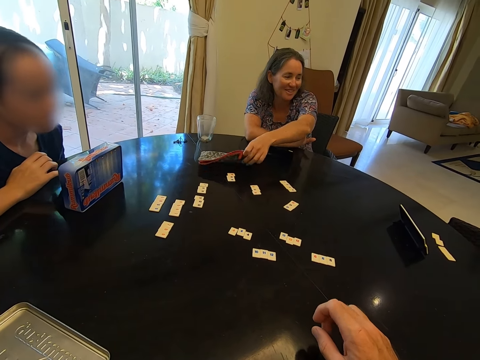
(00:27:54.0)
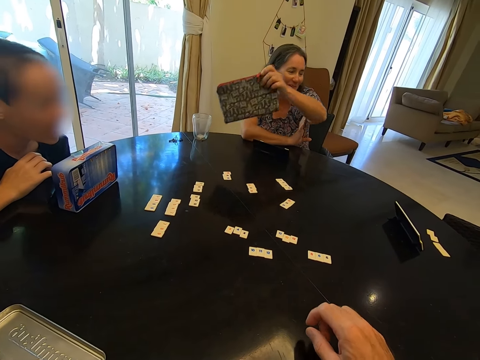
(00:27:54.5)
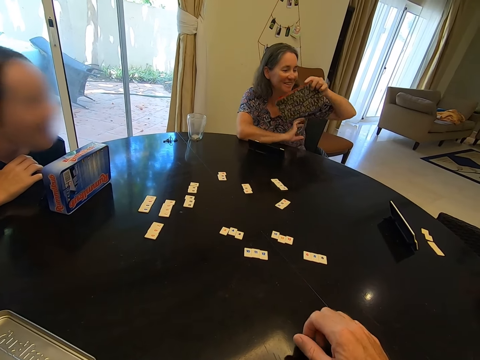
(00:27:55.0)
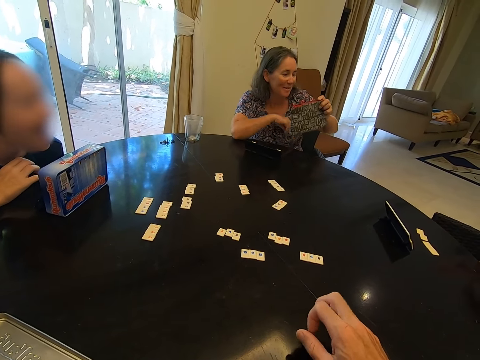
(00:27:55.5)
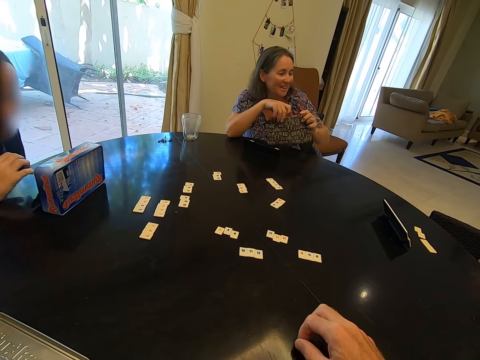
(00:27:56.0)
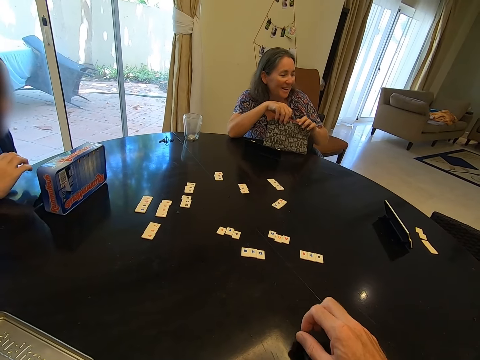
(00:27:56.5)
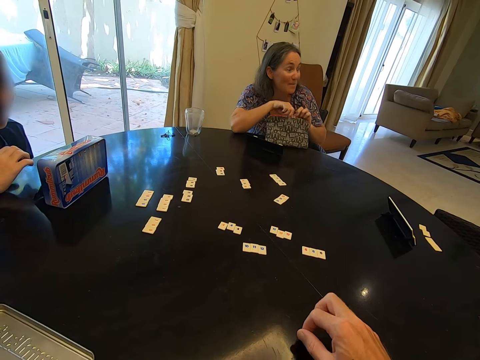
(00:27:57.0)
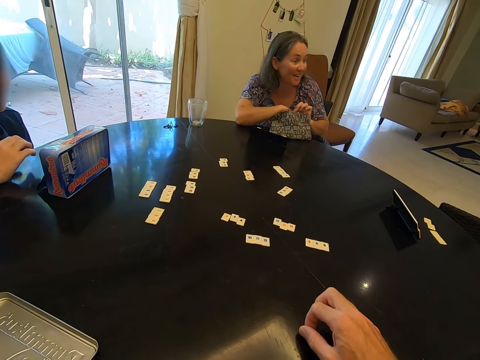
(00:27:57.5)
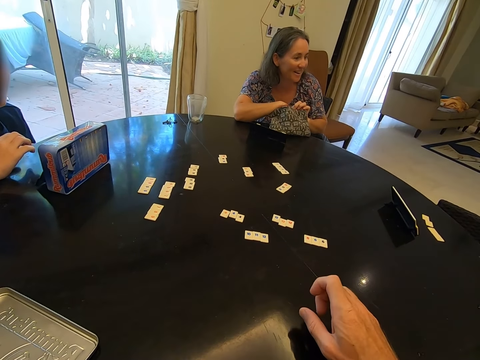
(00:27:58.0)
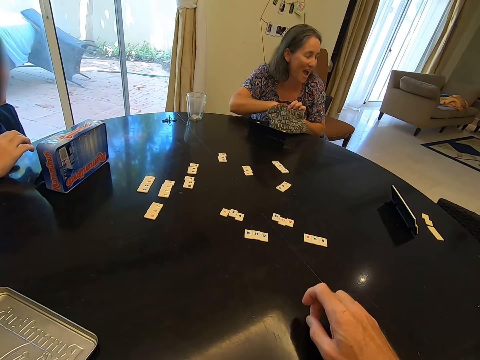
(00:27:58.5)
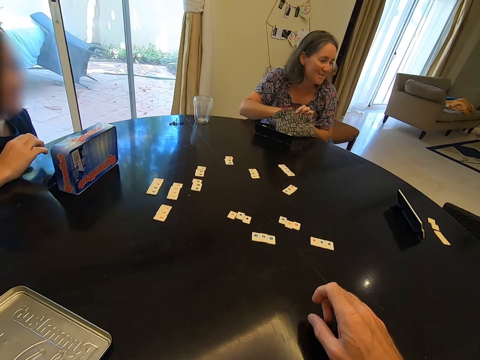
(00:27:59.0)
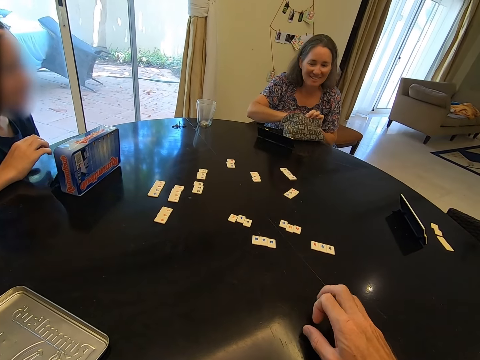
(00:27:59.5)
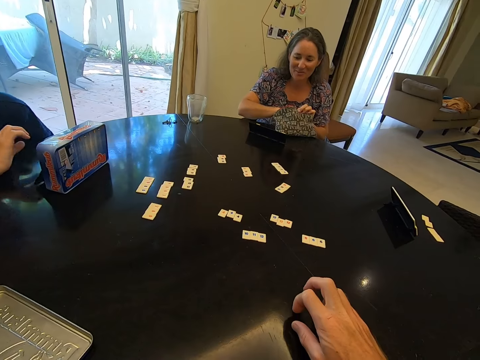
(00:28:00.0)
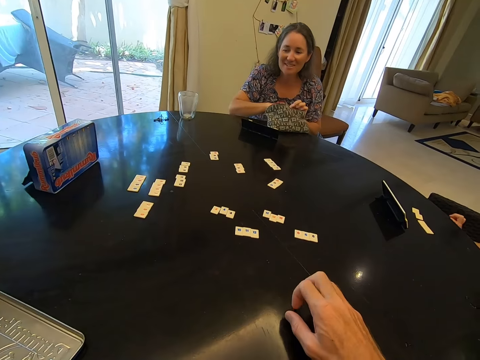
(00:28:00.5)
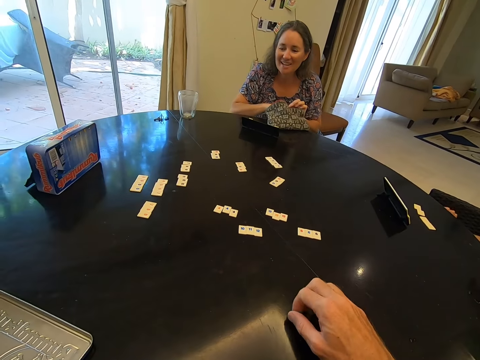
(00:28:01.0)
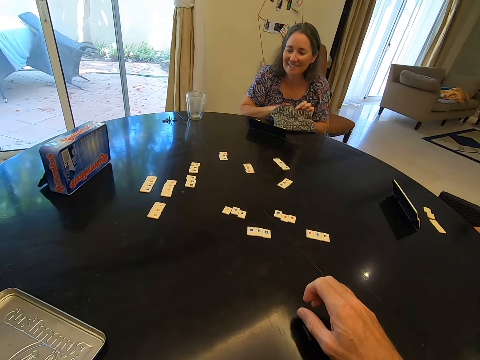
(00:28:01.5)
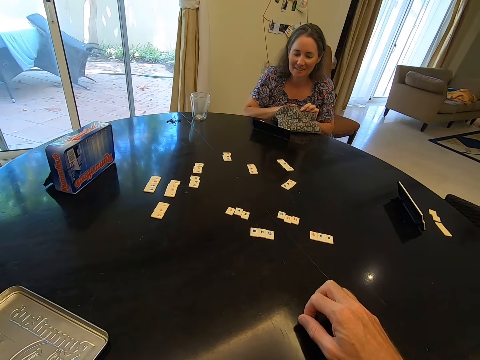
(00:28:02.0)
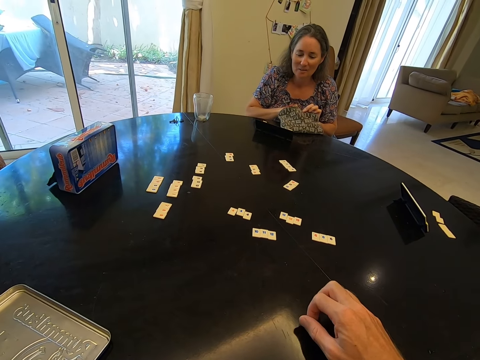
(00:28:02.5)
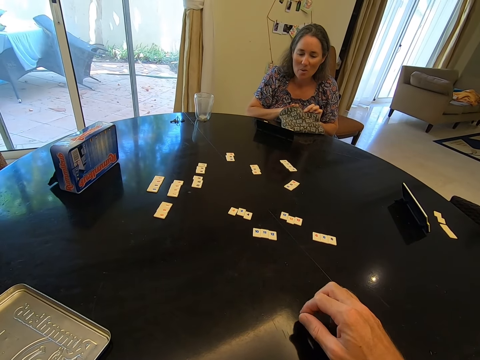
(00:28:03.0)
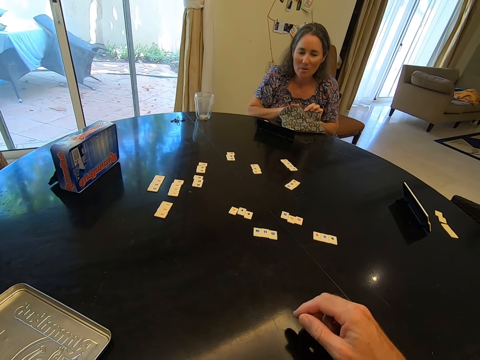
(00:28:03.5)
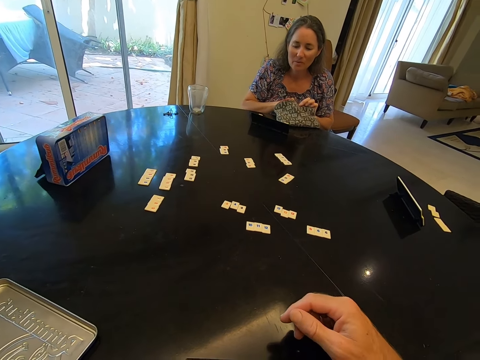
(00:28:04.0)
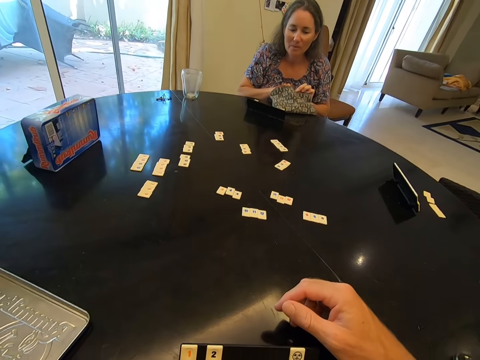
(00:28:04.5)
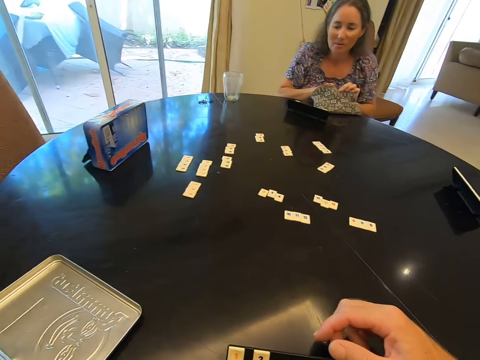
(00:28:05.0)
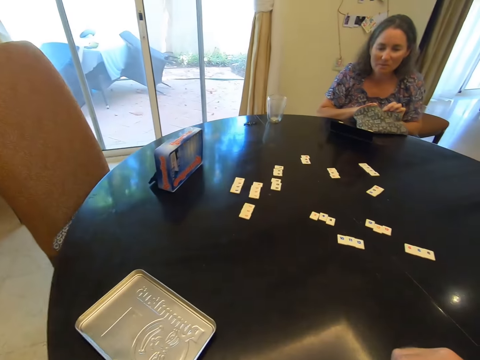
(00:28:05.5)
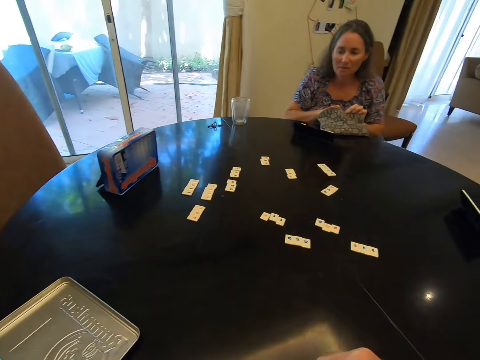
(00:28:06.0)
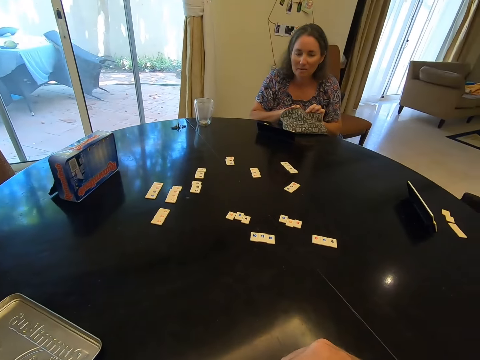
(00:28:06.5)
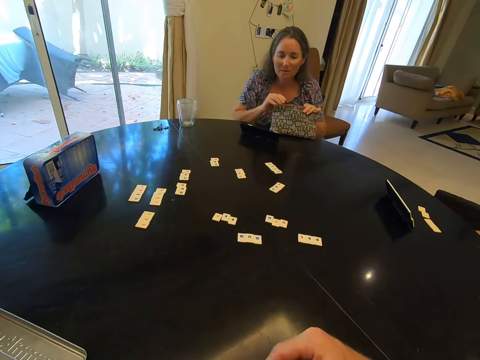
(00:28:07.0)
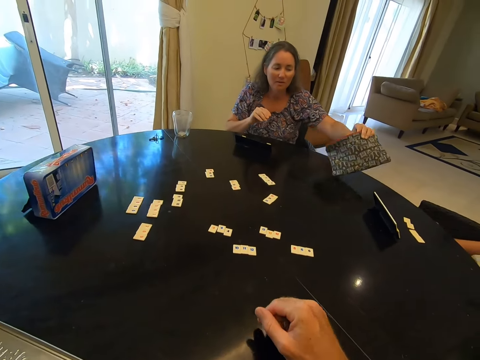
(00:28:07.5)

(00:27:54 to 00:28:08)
The woman picks the purse. She holds the purse with both hands. She dips the hand in the purse. She picks a number tile from the bag. She stares at number tiles on the table.

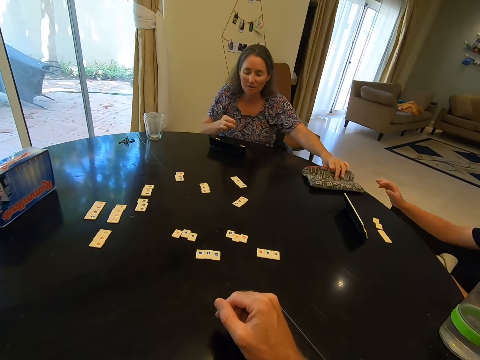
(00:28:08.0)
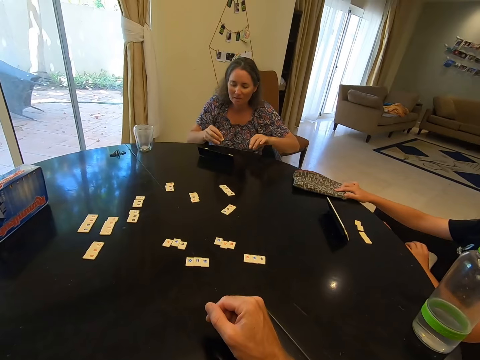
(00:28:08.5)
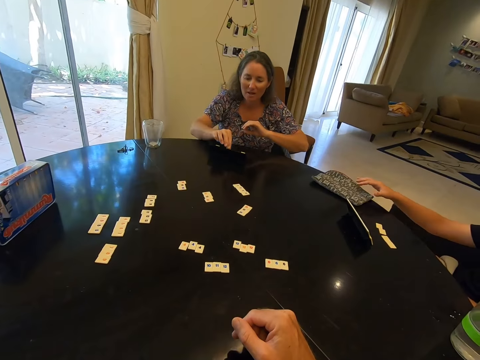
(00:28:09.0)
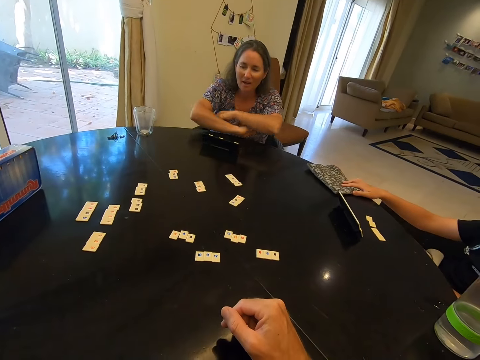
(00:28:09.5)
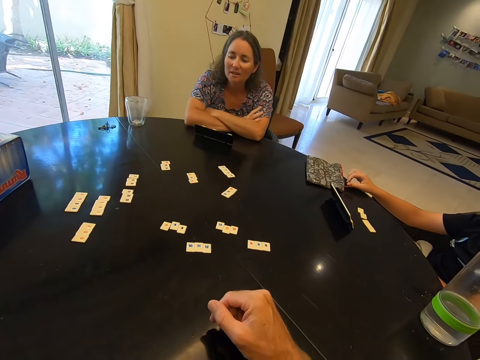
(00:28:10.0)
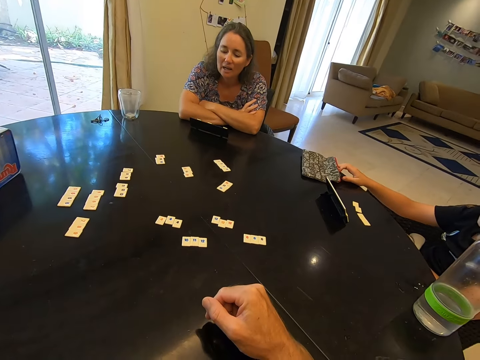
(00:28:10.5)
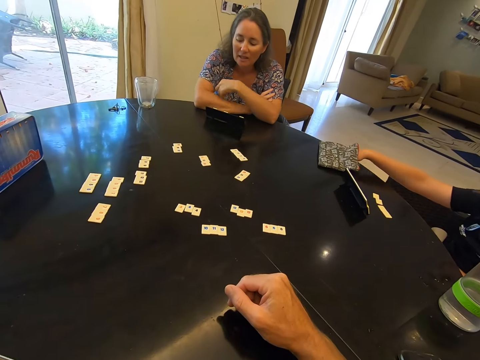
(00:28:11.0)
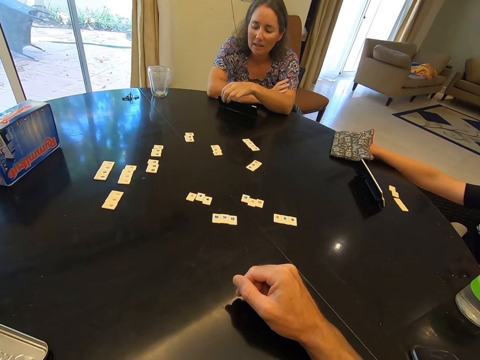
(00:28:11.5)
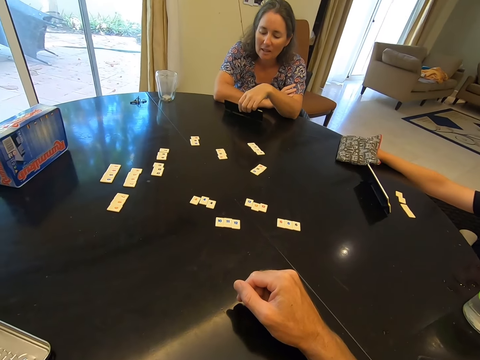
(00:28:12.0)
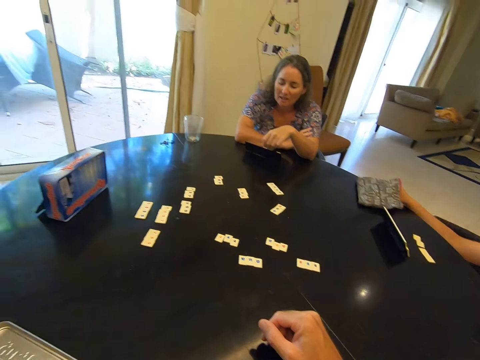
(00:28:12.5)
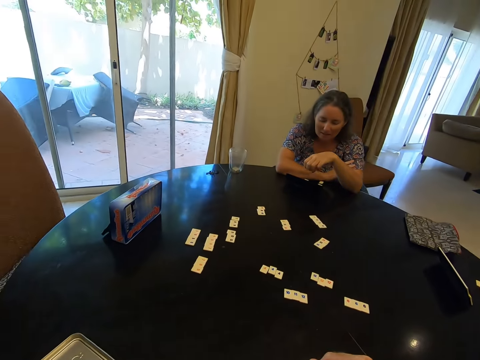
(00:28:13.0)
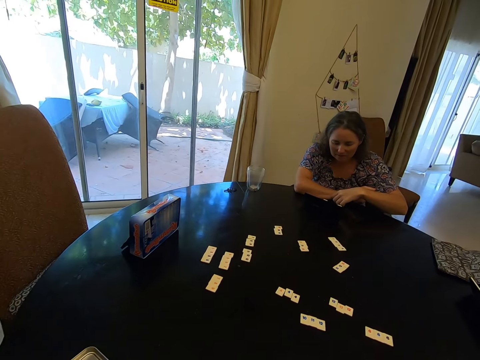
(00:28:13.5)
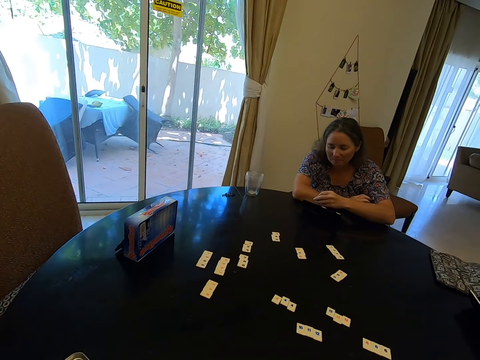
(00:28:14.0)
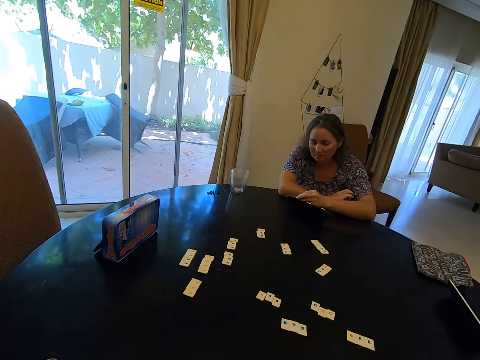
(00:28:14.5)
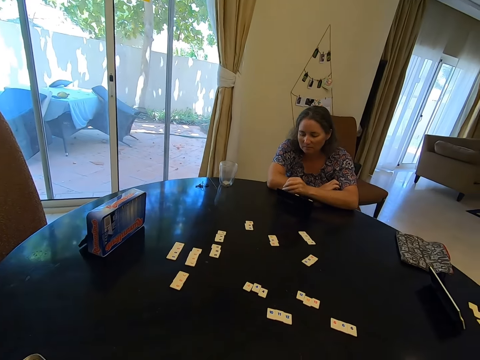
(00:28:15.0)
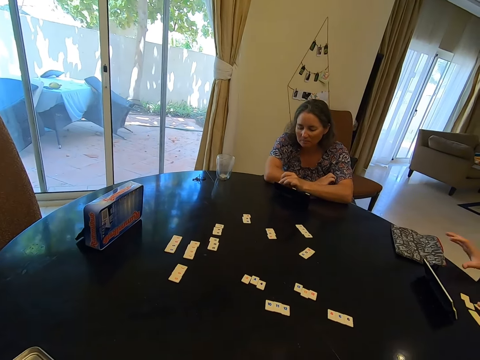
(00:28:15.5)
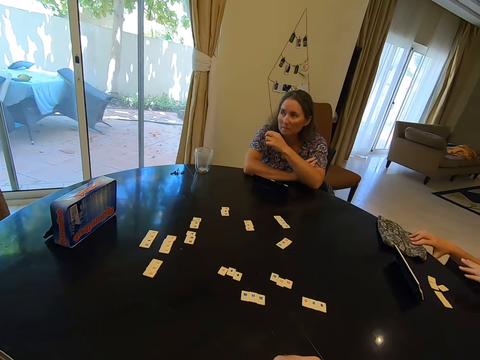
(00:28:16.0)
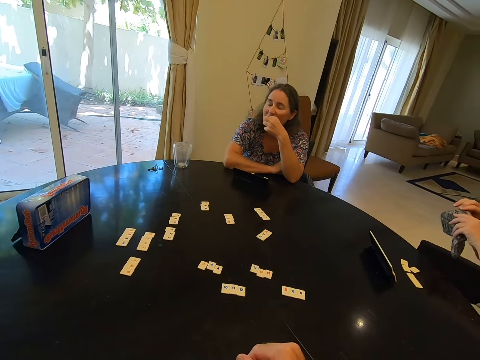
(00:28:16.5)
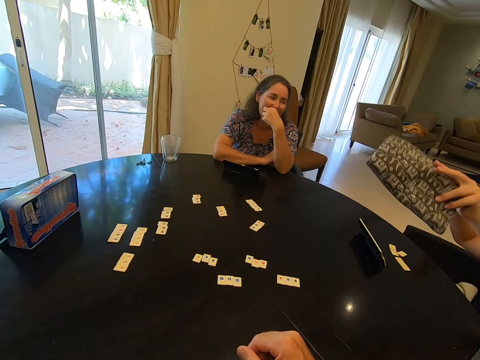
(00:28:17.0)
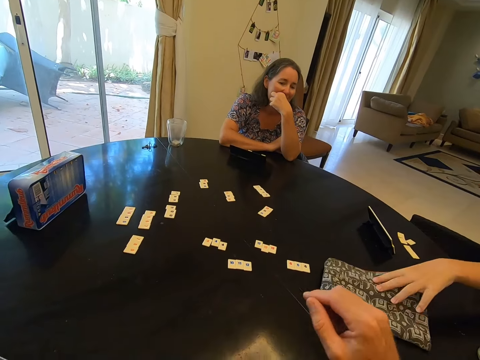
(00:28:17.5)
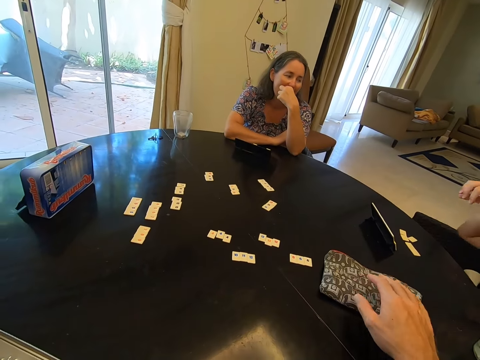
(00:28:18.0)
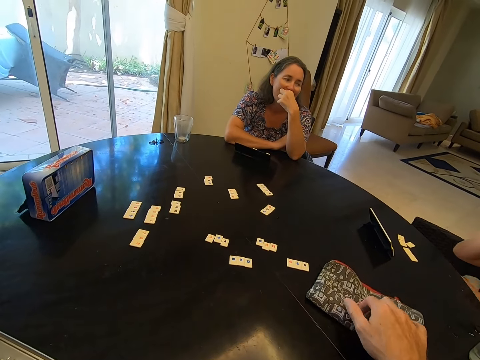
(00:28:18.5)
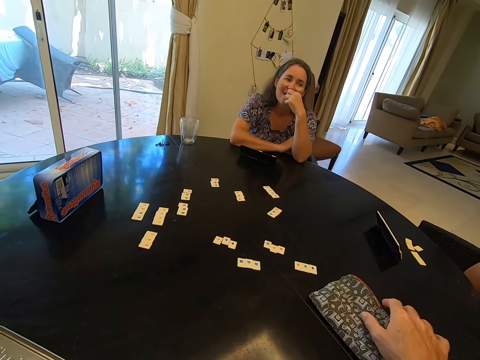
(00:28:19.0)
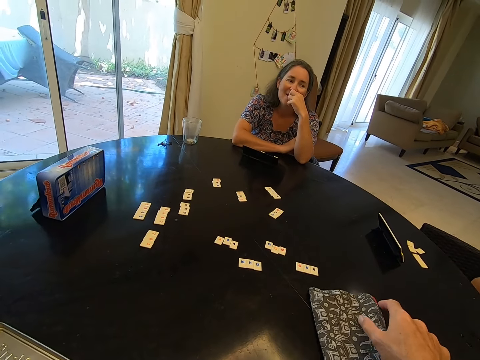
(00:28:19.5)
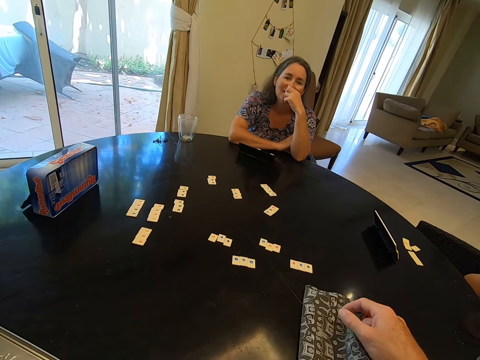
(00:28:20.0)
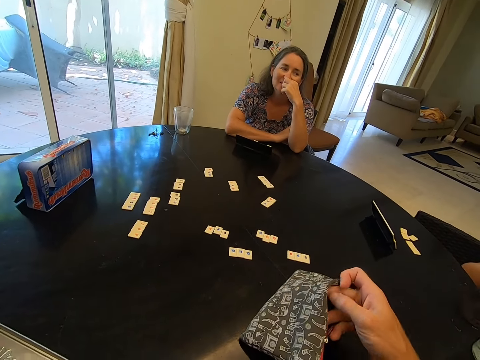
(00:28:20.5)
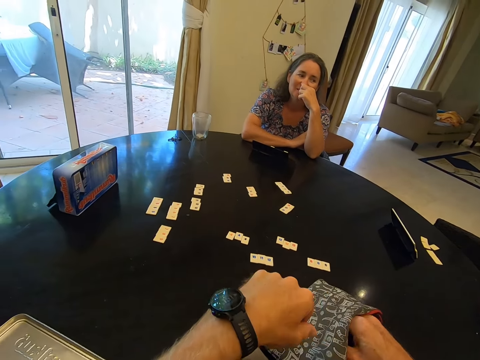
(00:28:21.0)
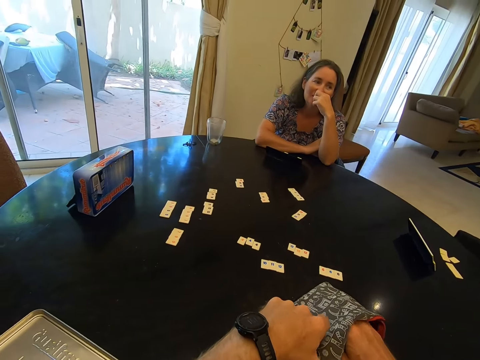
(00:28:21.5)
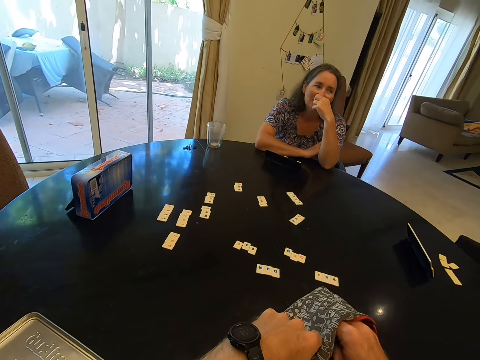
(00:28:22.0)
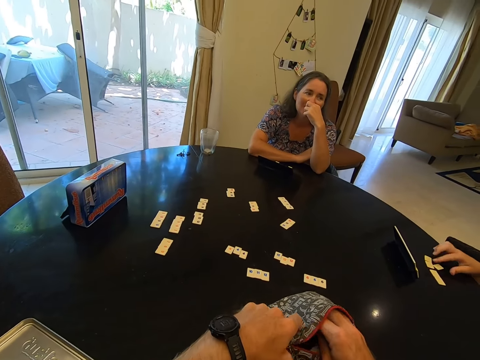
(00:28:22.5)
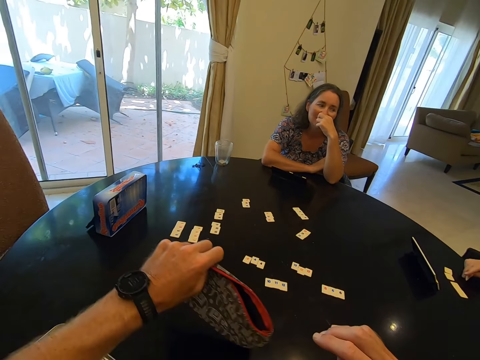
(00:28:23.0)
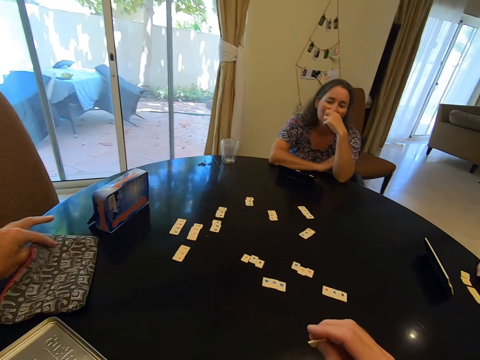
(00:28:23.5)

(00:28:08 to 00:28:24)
The woman hands over a bag of number tiles to the child. The woman places the purse on the table. The child picks the purse and adjusts the purse. The woman puts a number tile on the table. The child moves the bag of number tiles on the table and picks a number tile from the bag. The woman touches the scrabble rack, drops a number tile on the table, picks her number tile from the table and puts her number tile on the table. The child picks the purse. The child hands over the bag of number tiles to the camera wearer. The child places the purse on the table. The camera wearer picks the bag of number tiles from the table. They pull the bag of number tiles on the table towards them. They dip the hand in the purse. They pick a number tile from the bag. They hand over the bag of number tiles to a person.
